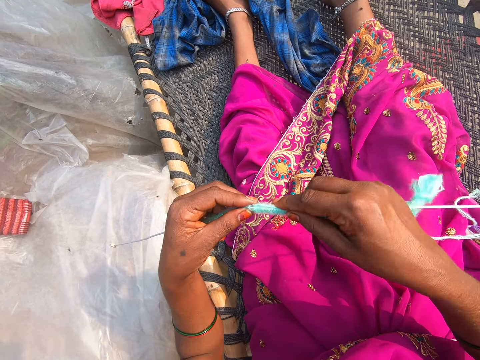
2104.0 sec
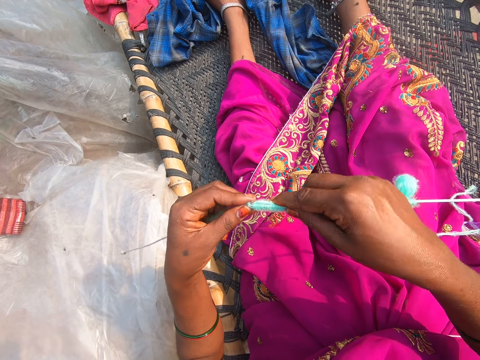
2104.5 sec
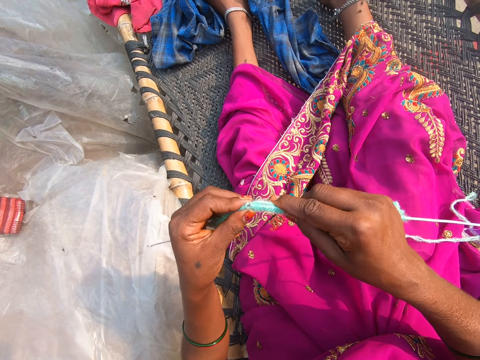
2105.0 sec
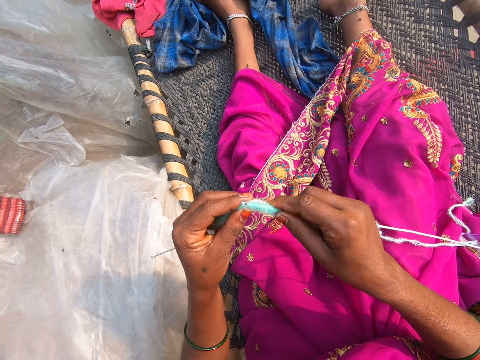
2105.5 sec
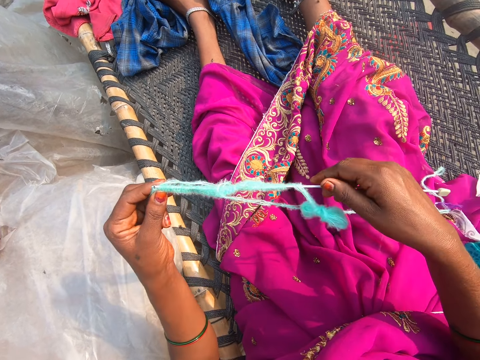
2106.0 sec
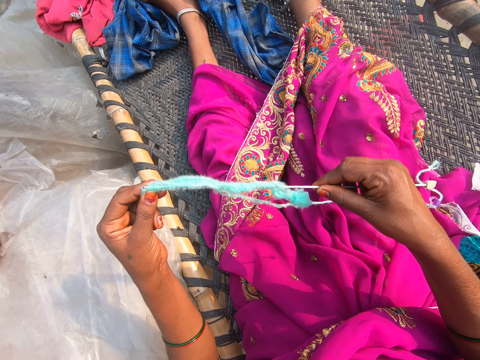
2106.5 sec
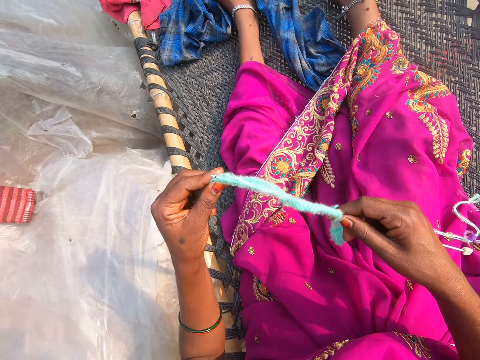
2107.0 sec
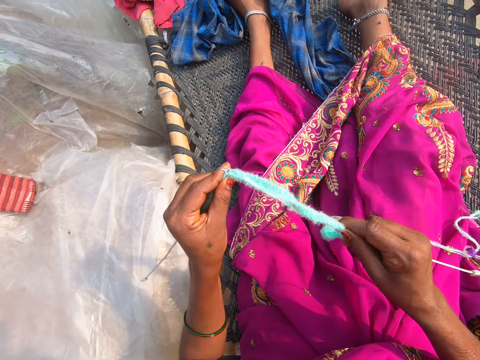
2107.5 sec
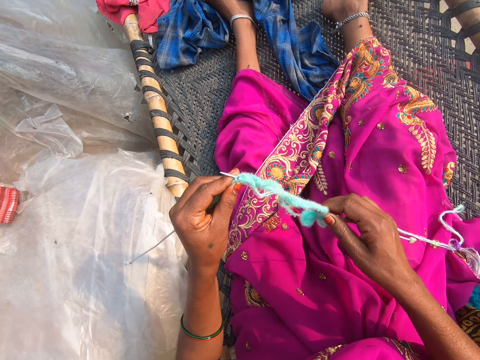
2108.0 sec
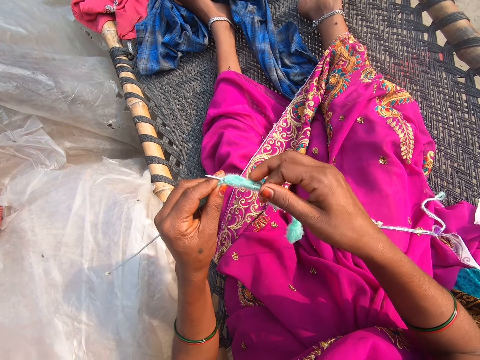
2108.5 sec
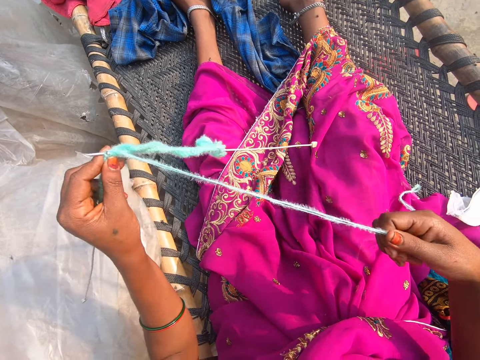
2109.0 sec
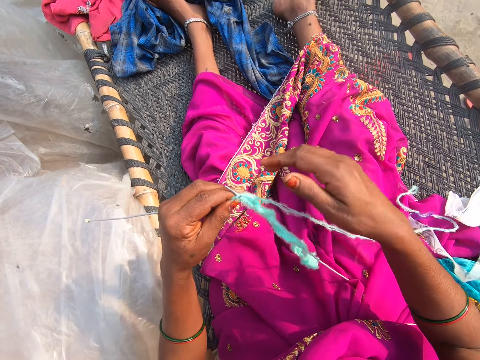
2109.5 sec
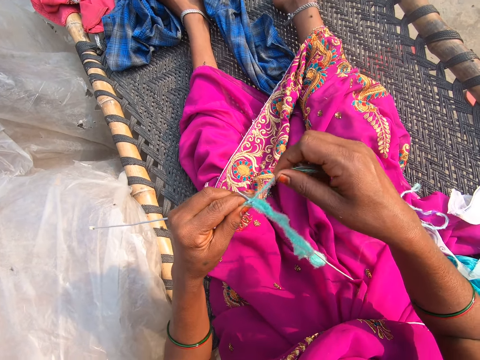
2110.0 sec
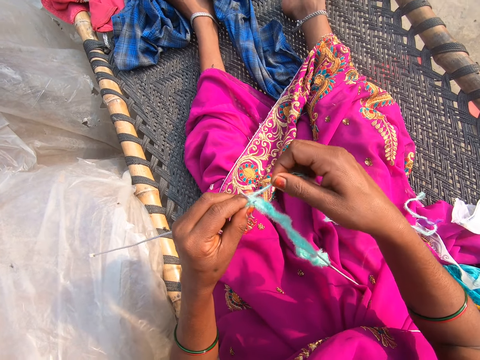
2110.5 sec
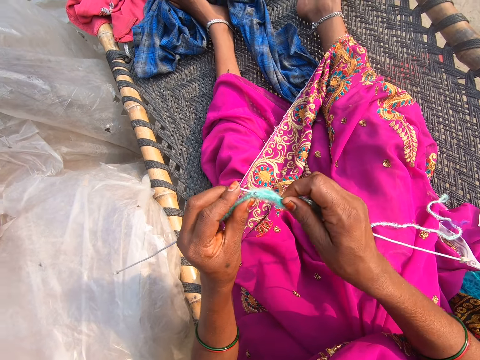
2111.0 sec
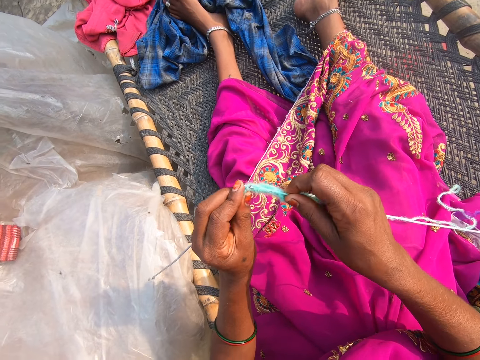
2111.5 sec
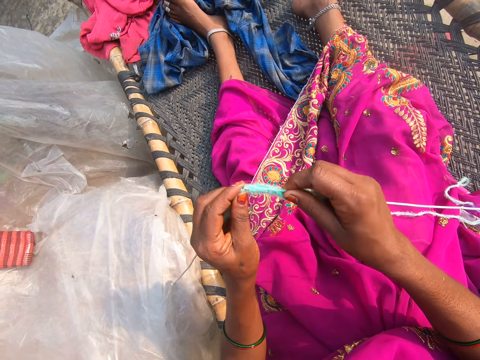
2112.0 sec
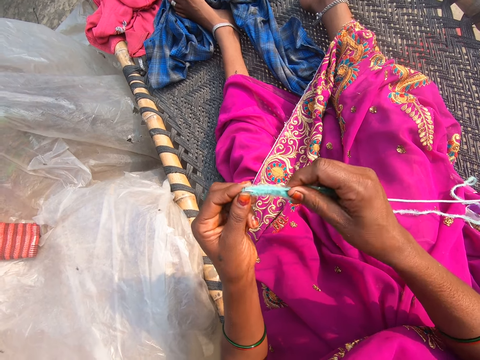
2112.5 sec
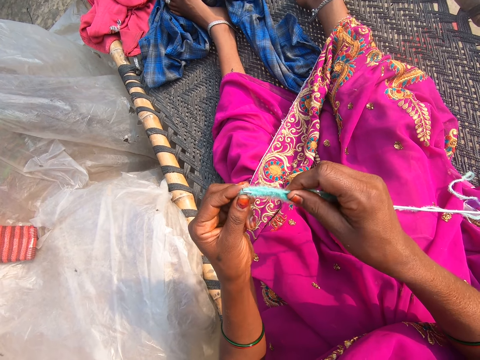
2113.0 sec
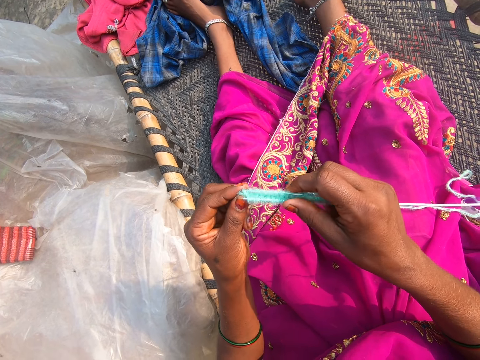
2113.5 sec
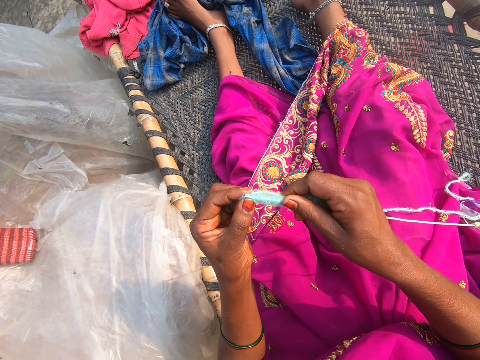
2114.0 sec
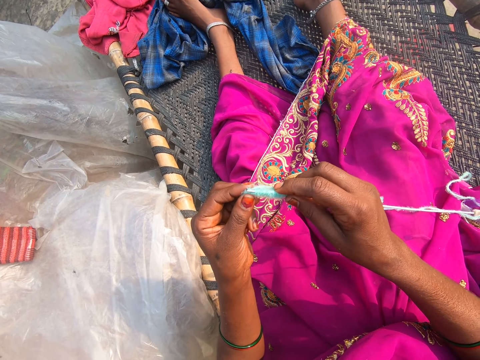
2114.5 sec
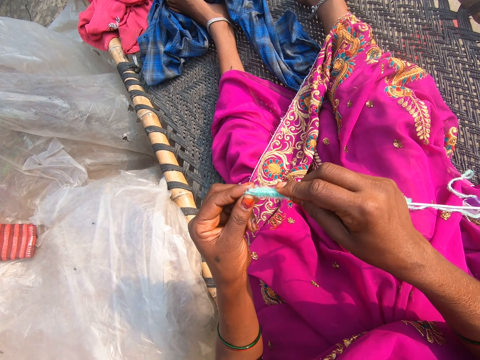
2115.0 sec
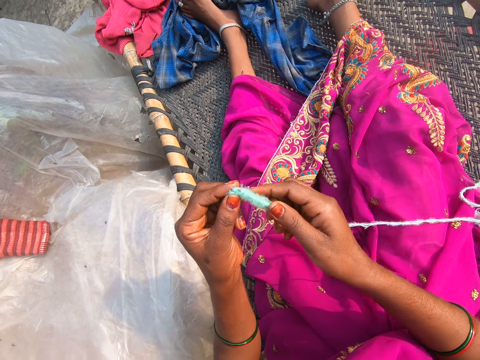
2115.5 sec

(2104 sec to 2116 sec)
The camera wearer pulls the thread. They knit.

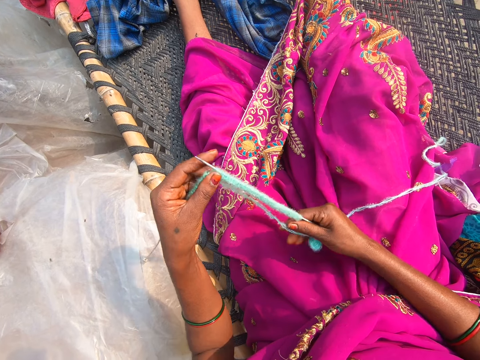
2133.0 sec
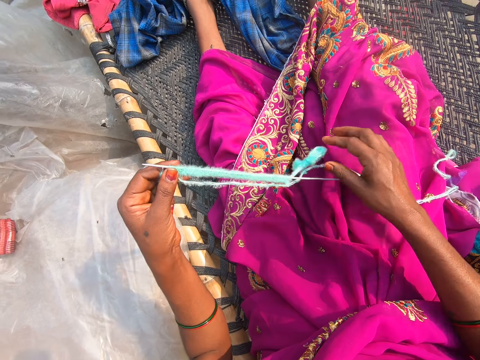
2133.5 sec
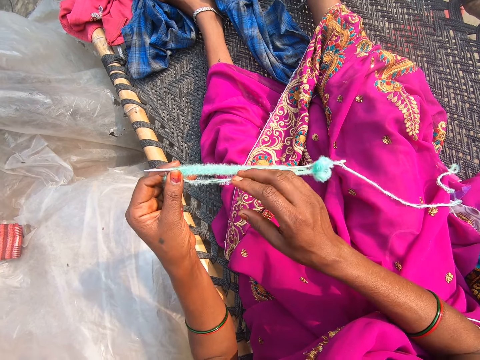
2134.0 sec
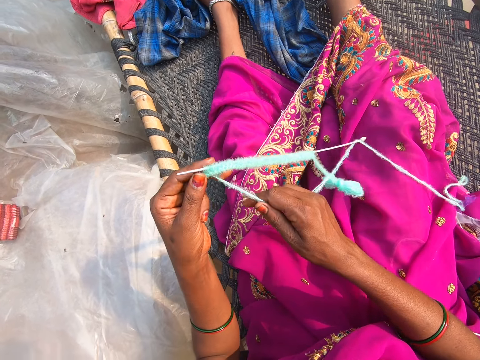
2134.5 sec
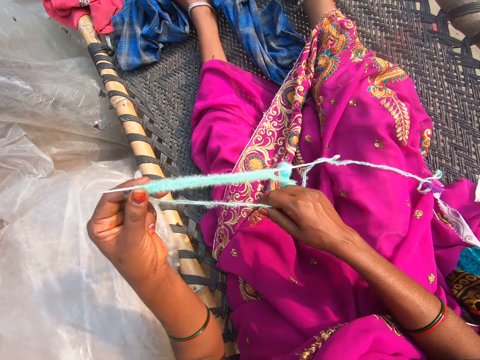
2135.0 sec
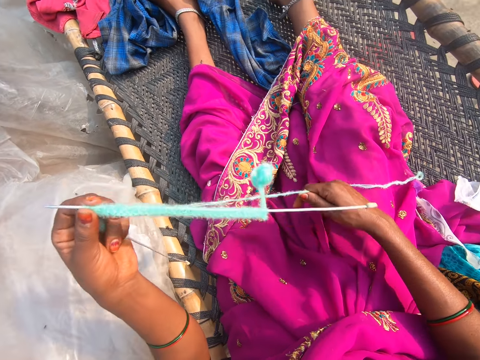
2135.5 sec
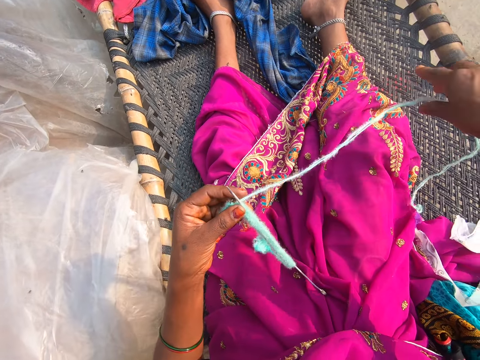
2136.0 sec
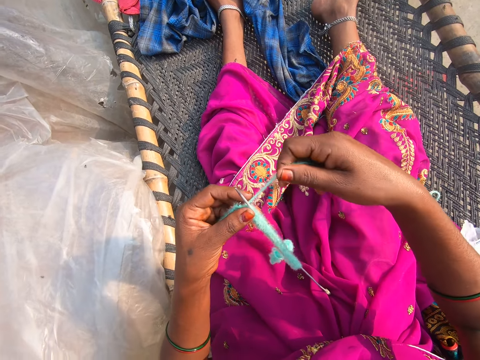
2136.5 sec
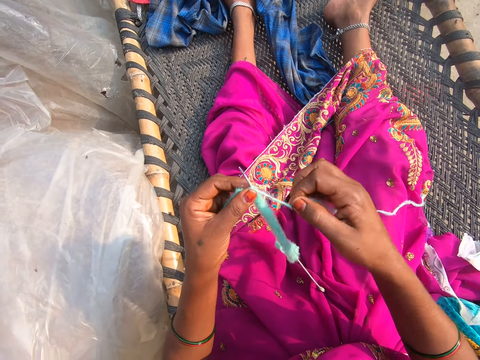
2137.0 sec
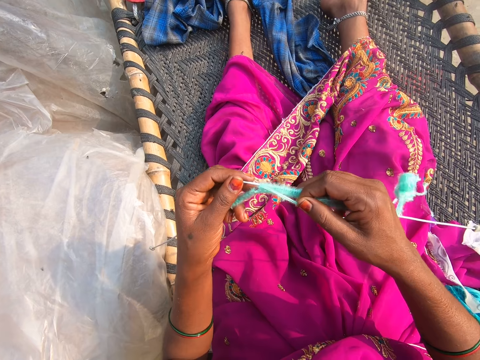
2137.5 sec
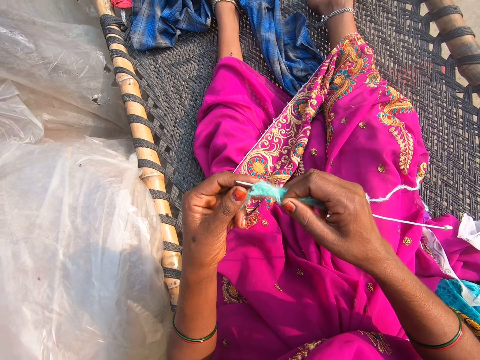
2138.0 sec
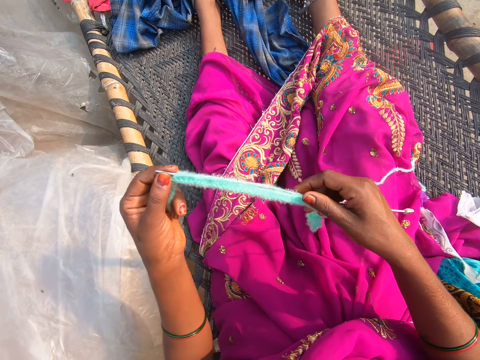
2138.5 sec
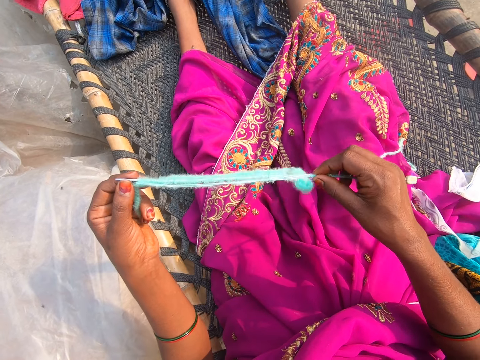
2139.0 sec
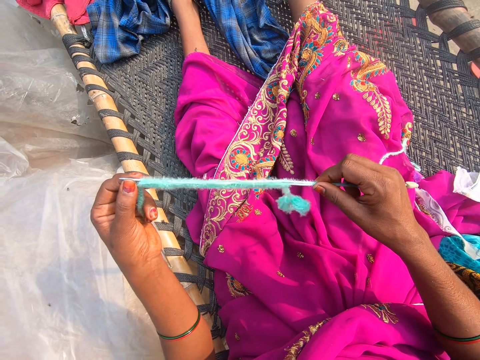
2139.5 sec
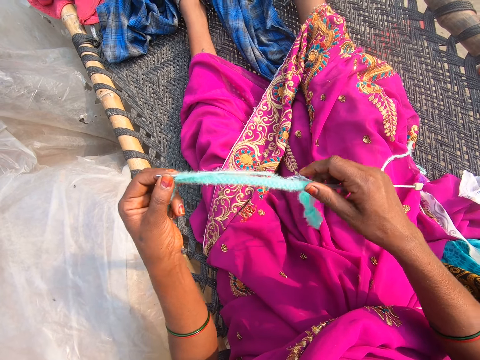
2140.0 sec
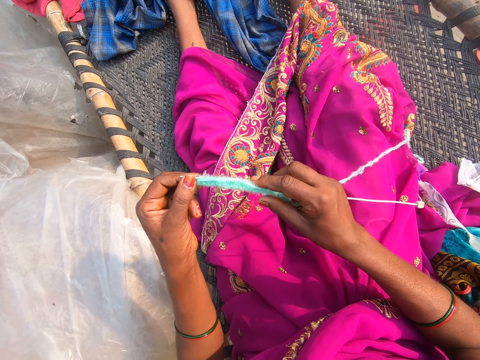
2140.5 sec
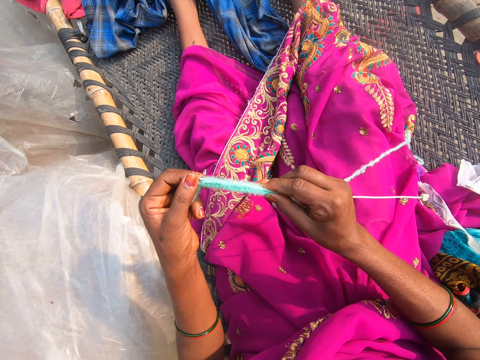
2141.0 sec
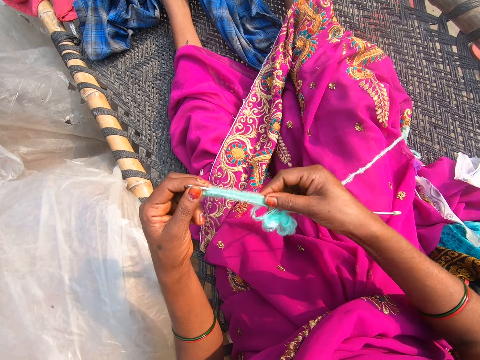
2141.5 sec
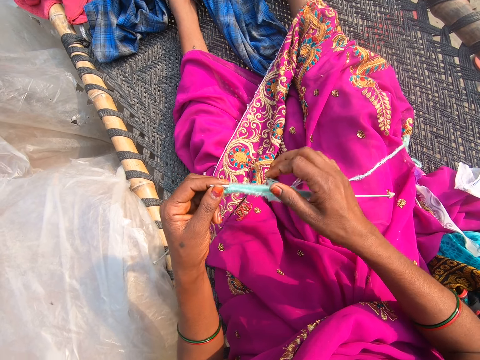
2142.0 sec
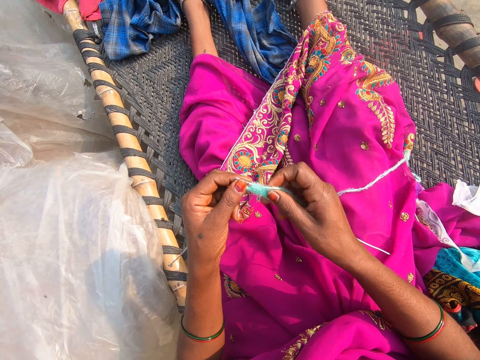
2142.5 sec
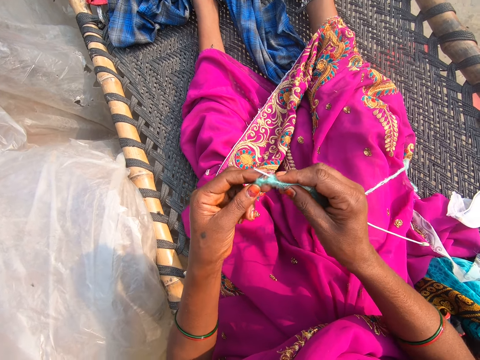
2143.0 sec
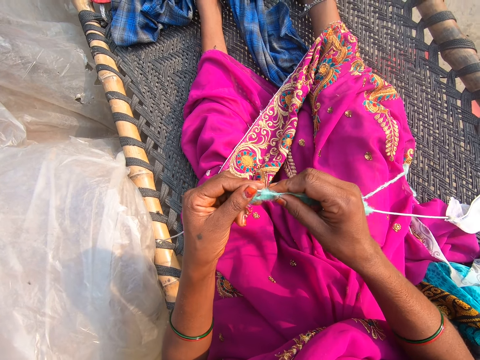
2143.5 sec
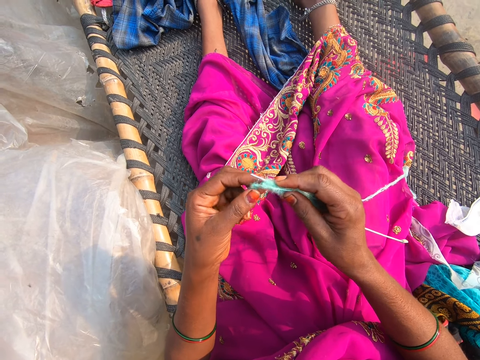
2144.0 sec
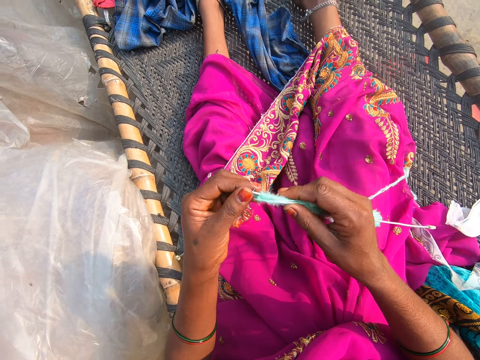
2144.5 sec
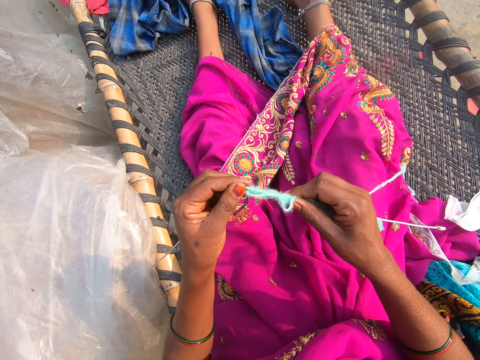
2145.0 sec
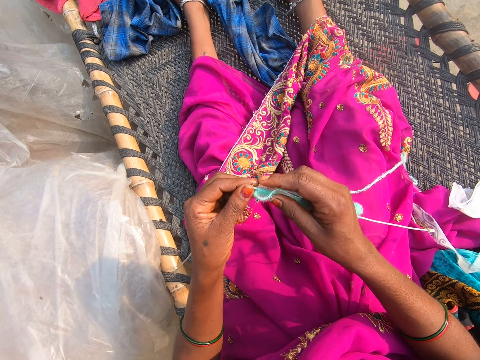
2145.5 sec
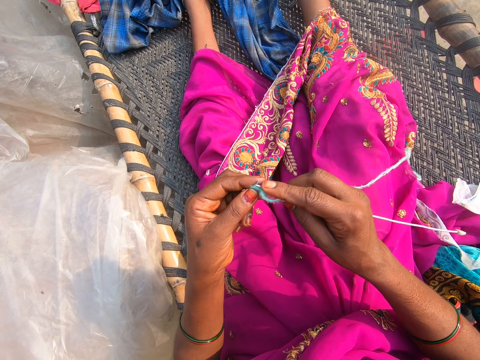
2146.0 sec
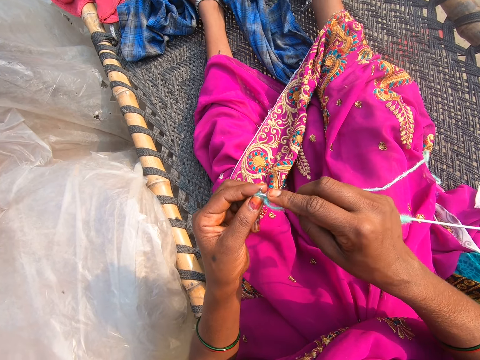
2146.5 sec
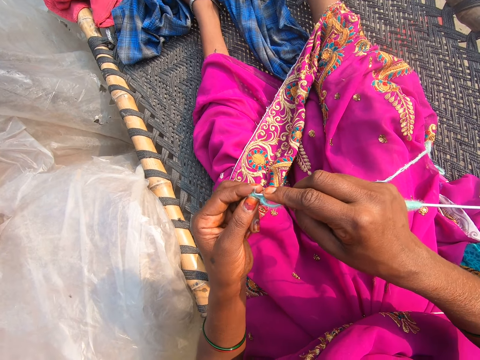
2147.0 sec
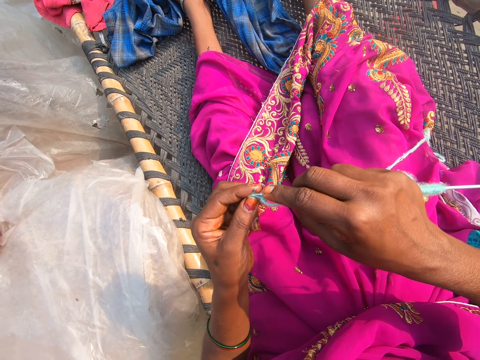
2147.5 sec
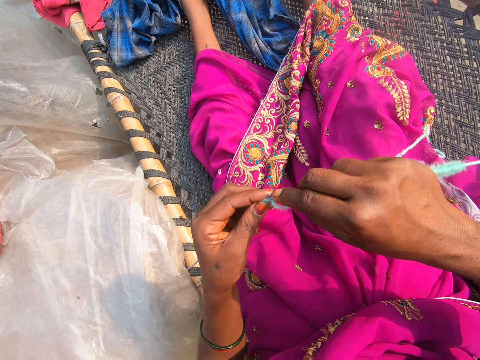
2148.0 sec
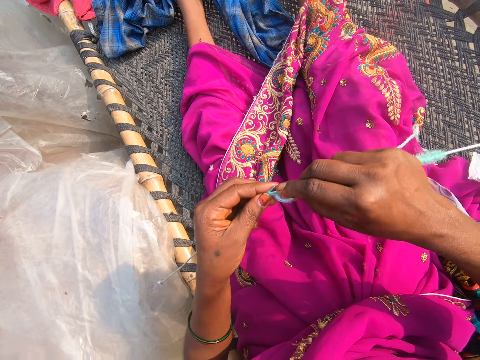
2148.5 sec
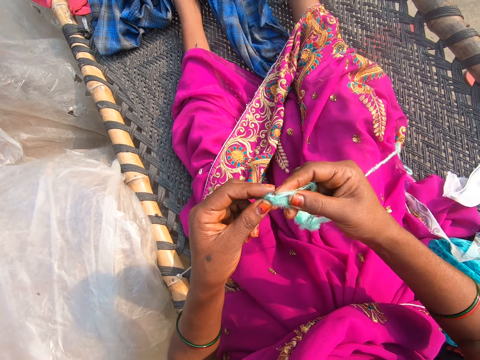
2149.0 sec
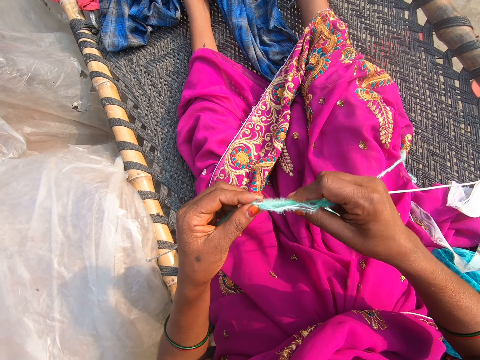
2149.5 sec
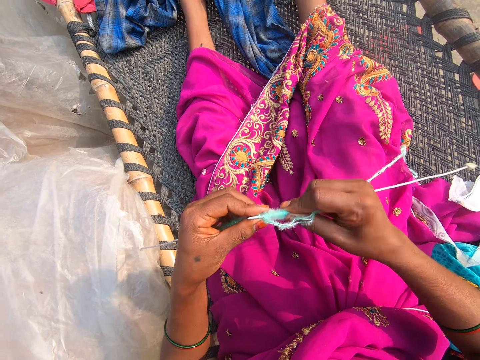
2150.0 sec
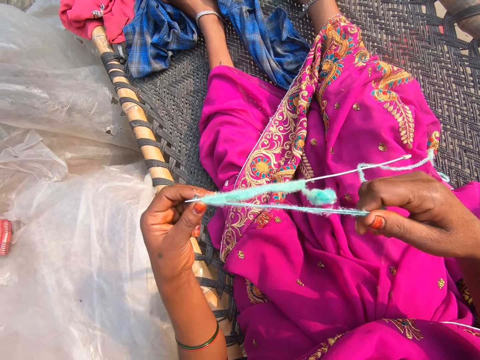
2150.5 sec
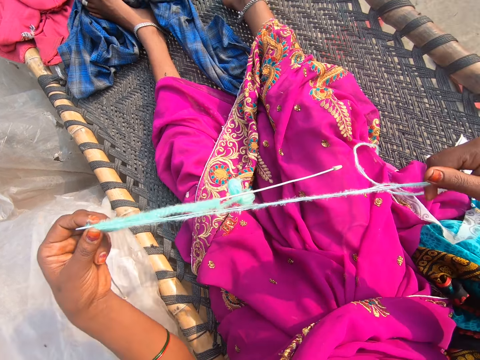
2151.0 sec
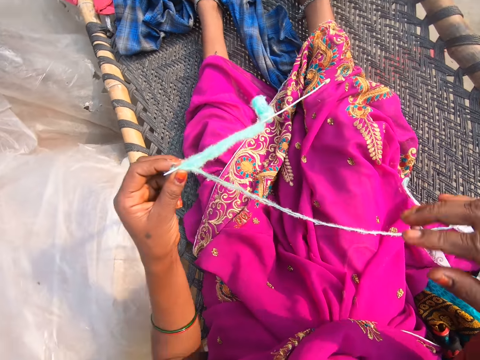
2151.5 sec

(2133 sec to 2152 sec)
The camera wearer pulls the thread. They knit. They knit again. They pull the thread.
